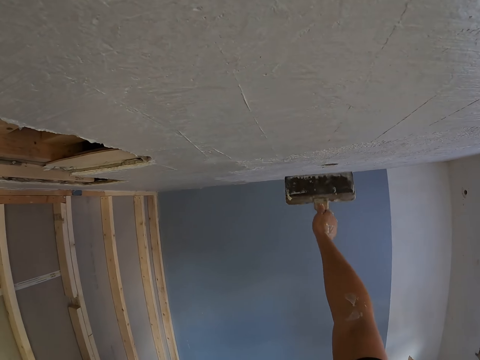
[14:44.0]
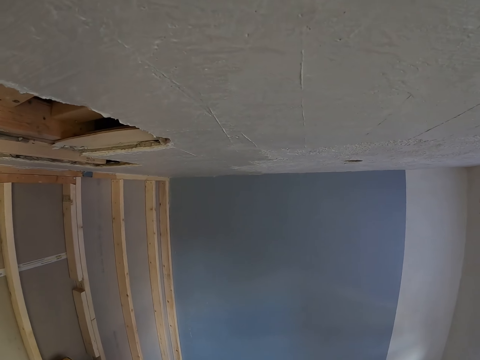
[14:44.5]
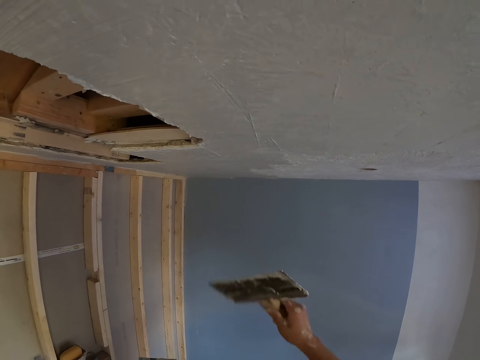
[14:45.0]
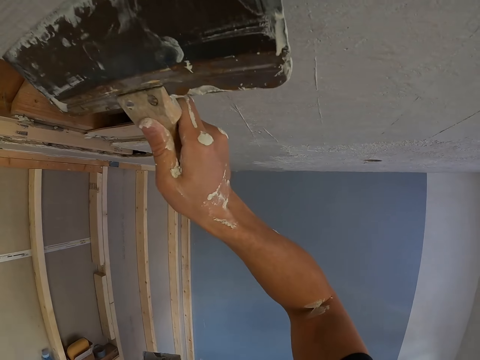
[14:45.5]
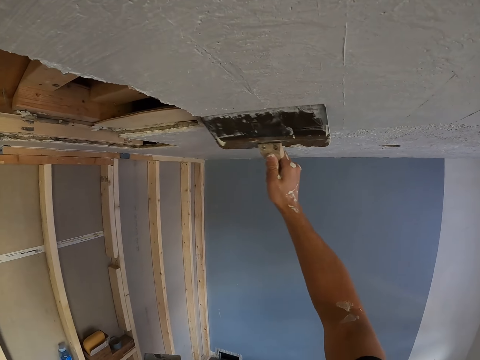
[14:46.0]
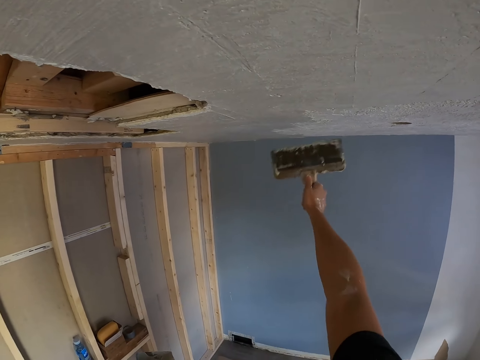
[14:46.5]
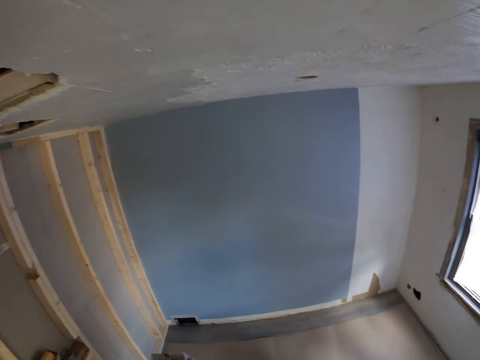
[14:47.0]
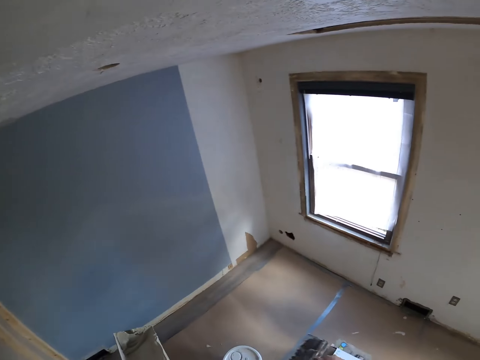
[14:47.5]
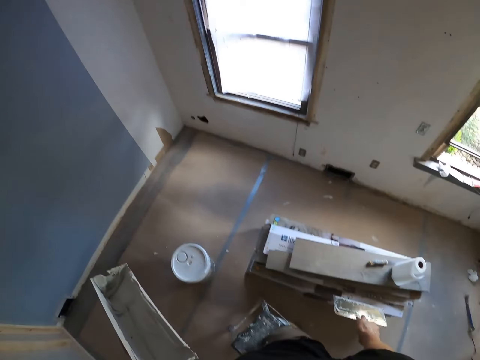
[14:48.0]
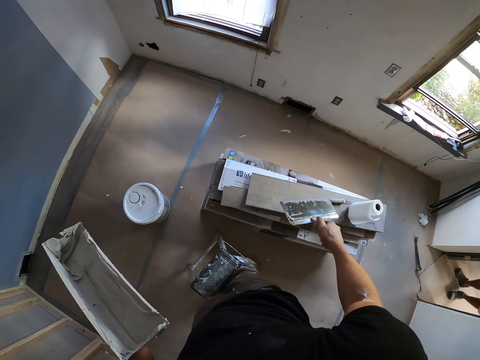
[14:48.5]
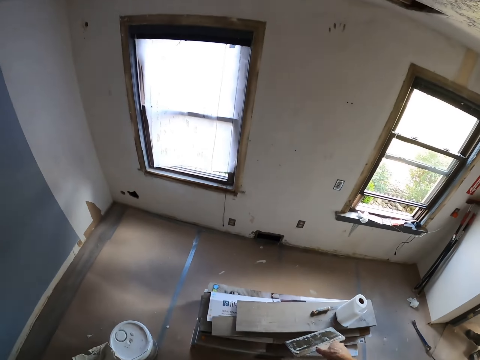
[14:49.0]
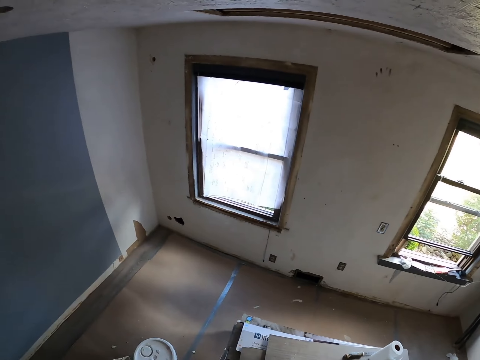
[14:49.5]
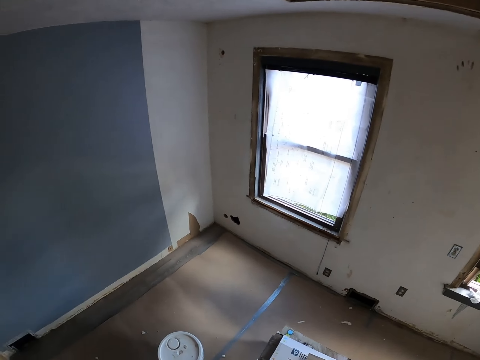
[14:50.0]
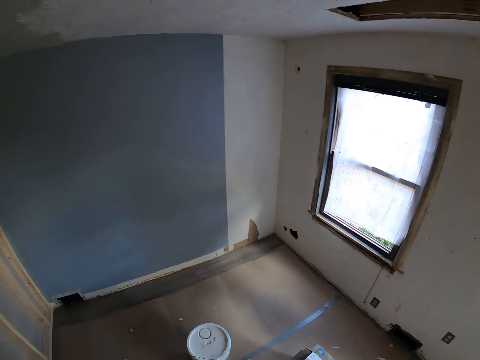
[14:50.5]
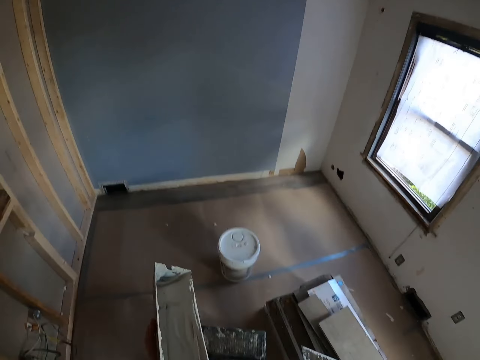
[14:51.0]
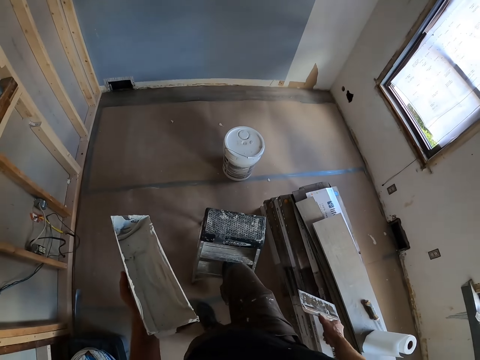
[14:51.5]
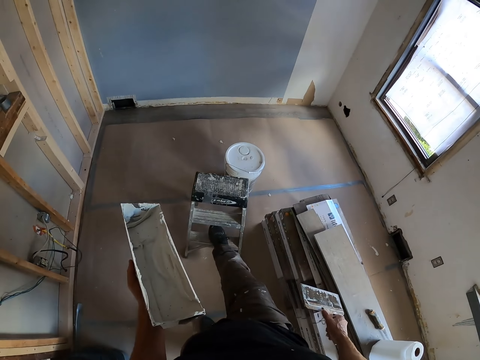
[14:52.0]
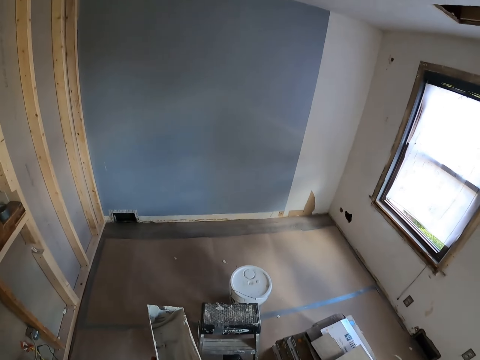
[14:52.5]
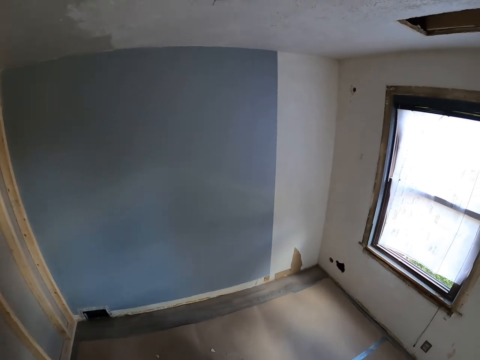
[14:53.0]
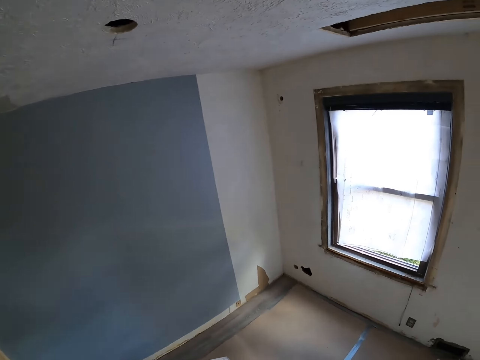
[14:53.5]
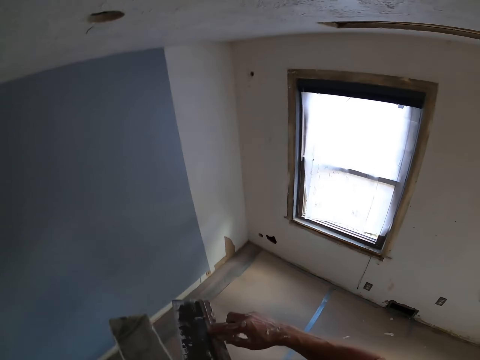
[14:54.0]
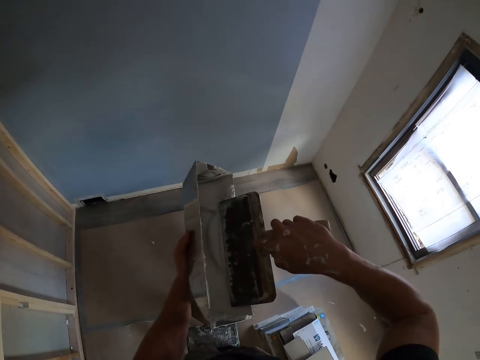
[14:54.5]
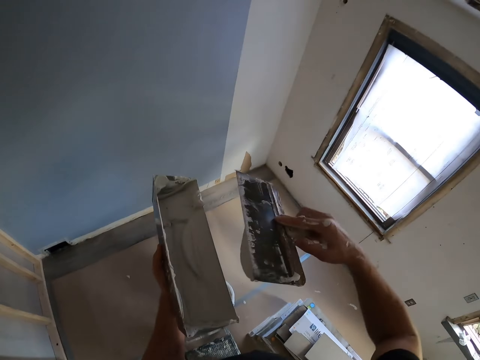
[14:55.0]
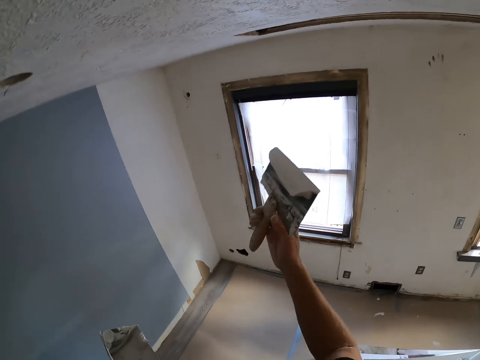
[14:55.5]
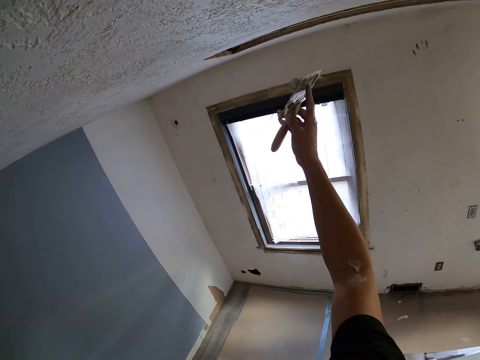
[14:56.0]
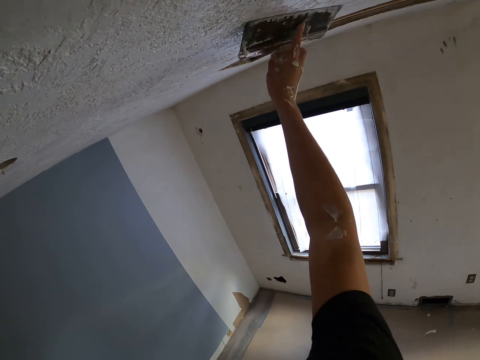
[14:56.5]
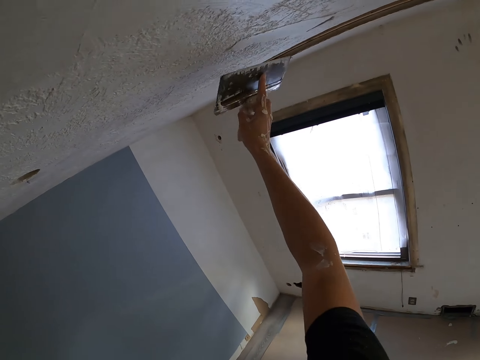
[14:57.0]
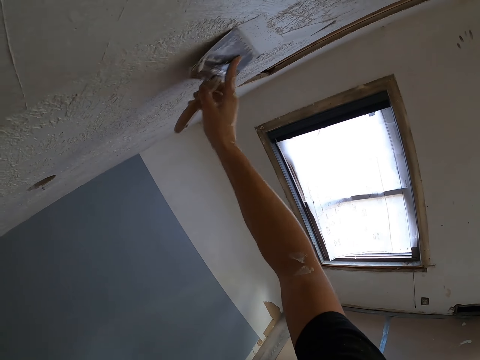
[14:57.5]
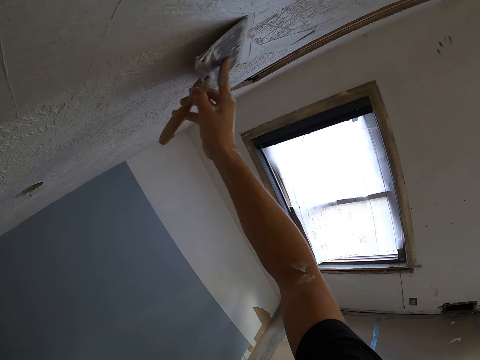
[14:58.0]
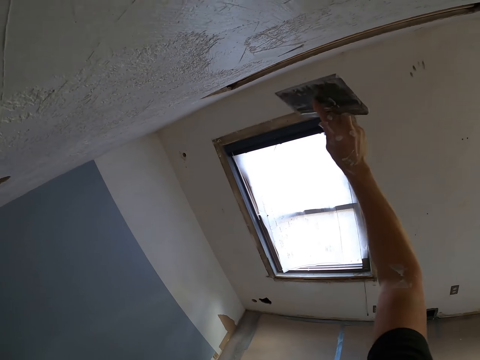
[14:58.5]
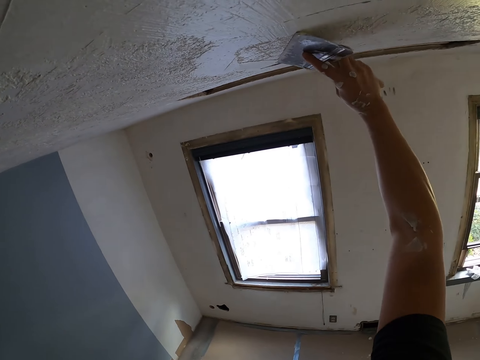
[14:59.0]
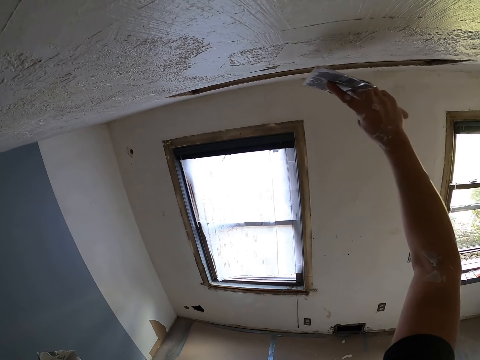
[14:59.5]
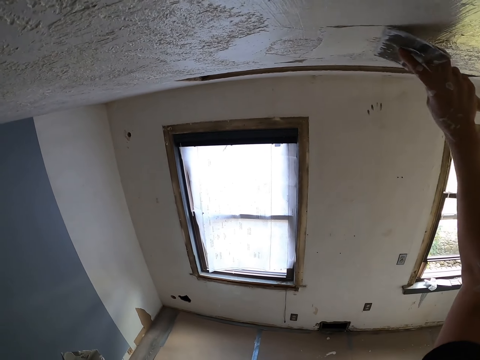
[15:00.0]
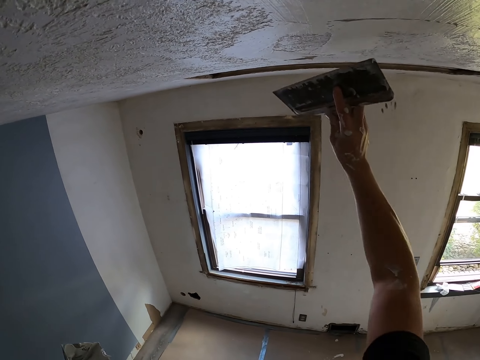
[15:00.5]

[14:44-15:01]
The camera wearer looks around. They push the ladder or stool with the leg. They climb the stool. They dip the paintbrush in the paint and paint the ceiling.

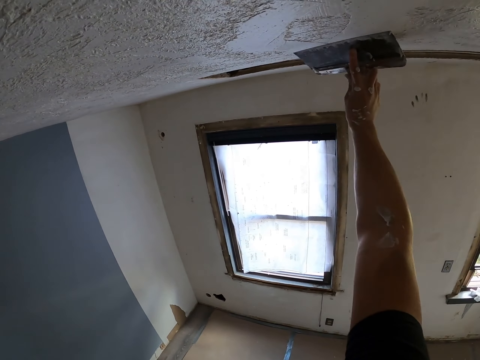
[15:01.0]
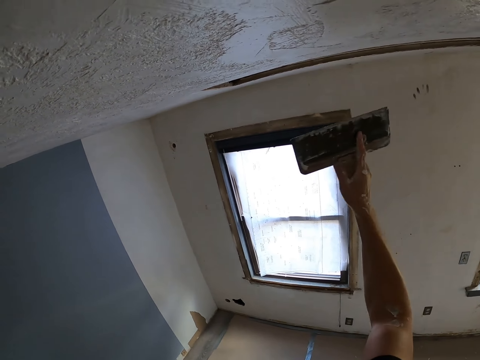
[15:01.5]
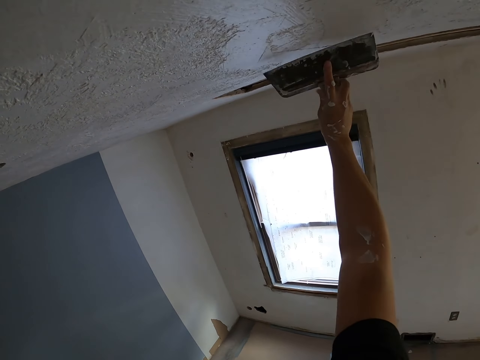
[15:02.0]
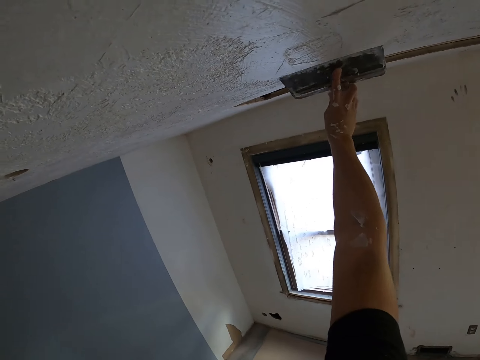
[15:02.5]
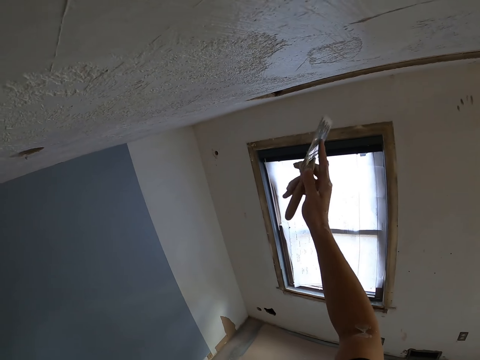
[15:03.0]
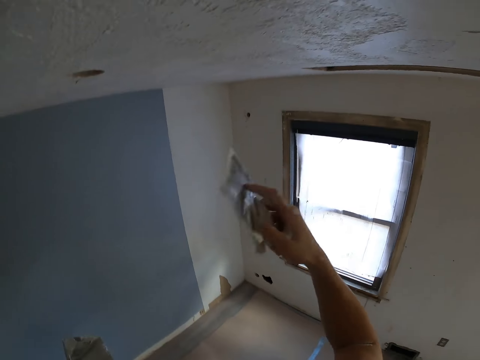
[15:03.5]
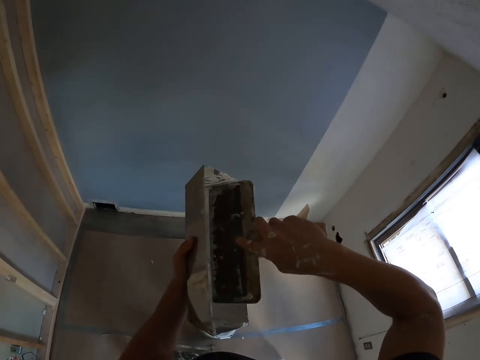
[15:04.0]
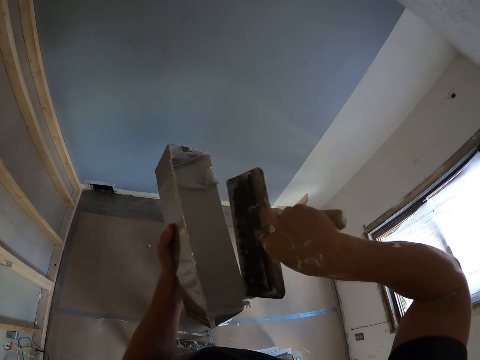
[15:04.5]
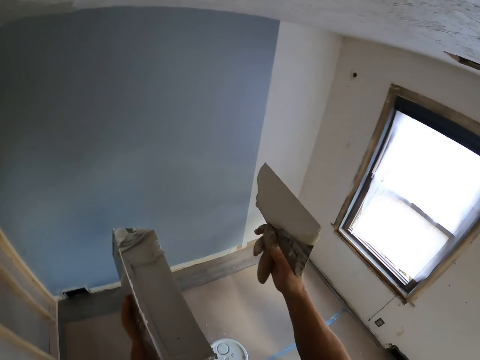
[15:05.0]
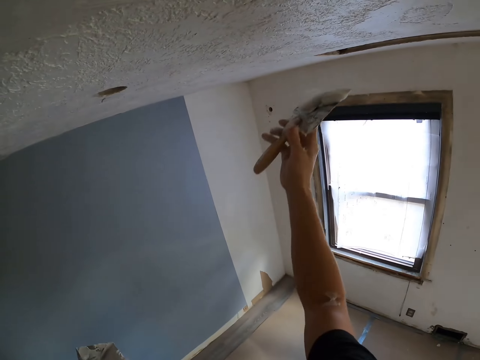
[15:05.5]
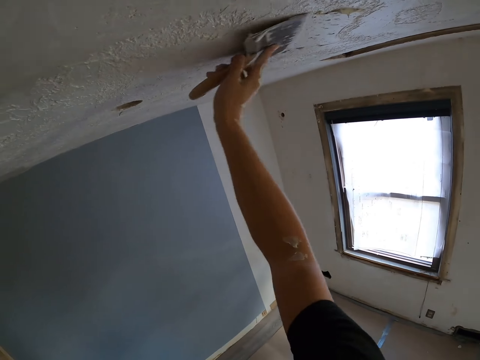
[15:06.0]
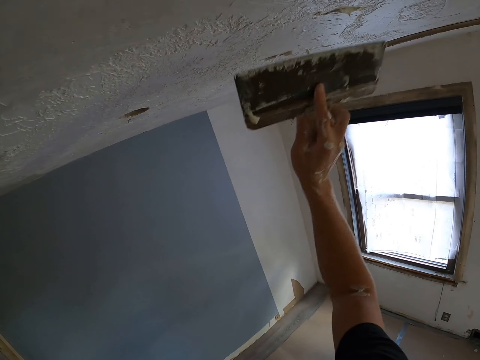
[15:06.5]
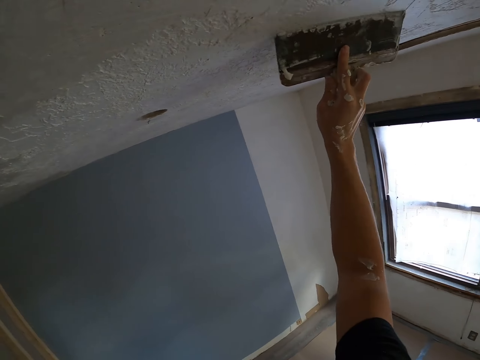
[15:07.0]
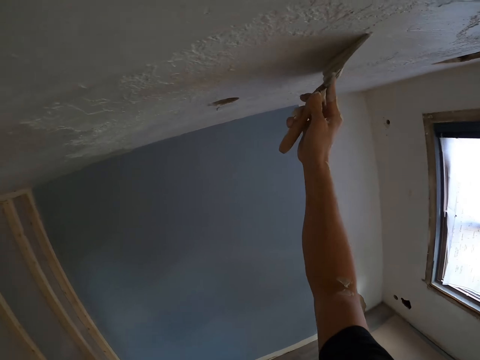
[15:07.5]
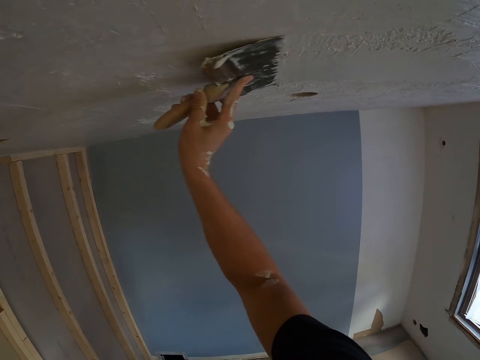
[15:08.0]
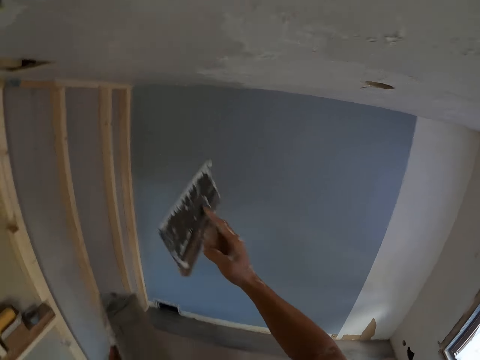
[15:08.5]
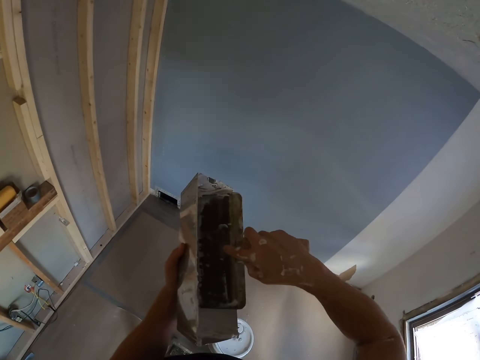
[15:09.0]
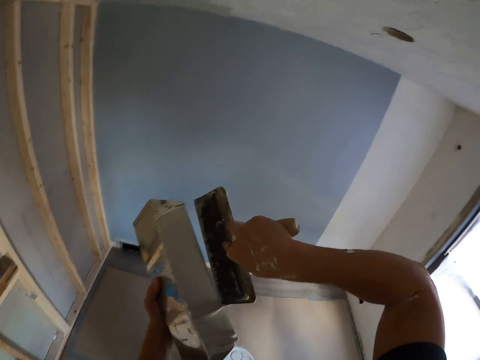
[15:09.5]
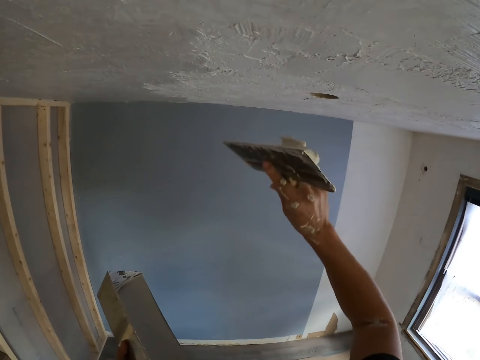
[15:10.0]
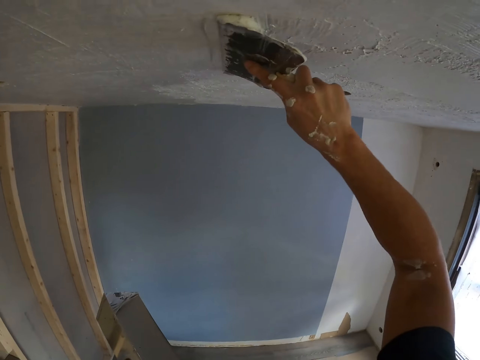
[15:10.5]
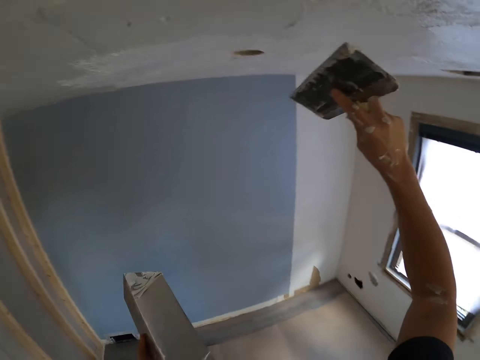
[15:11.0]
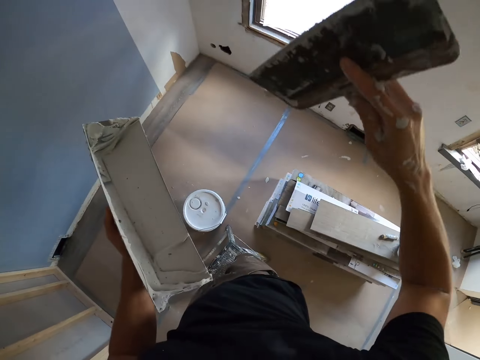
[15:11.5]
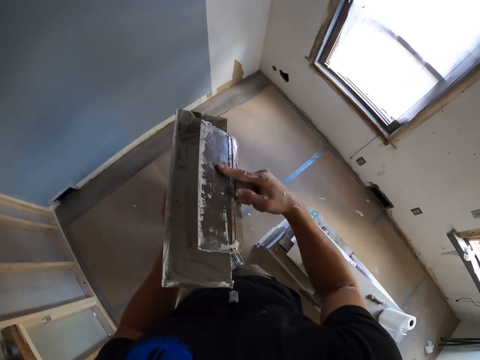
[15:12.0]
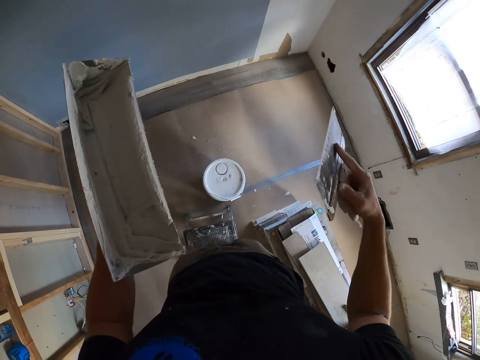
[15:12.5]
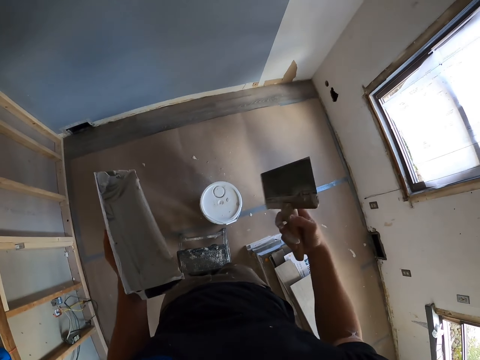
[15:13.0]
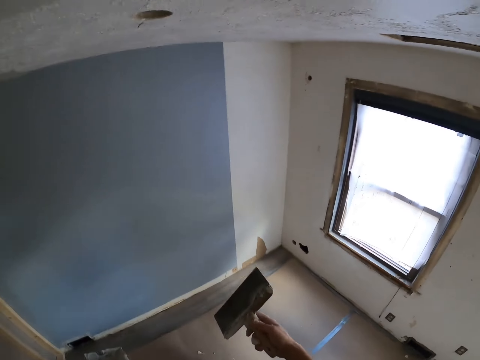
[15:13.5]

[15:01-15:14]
The camera wearer dips the paintbrush in the paint. They paint the ceiling. They dip the paintbrush in the paint and paint the ceiling. They wipe paint off the paintbrush or scraper putty knife.
